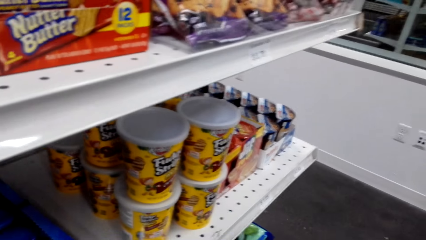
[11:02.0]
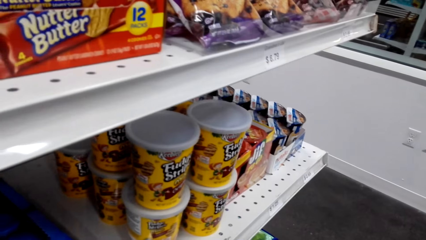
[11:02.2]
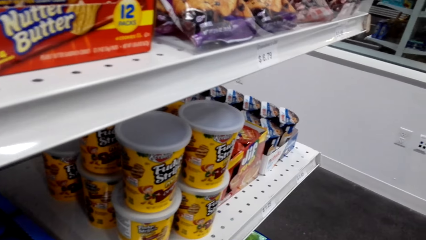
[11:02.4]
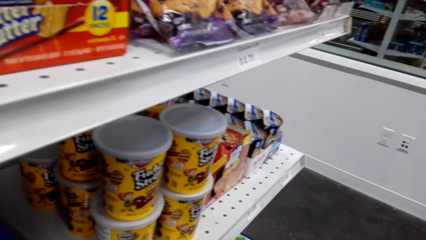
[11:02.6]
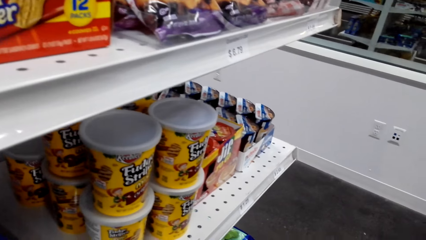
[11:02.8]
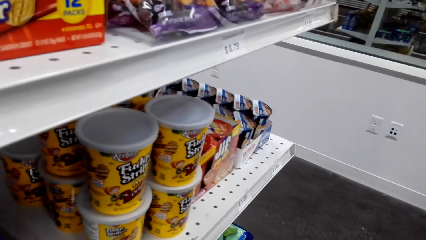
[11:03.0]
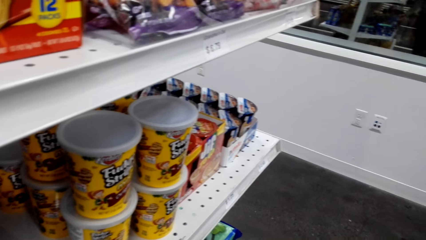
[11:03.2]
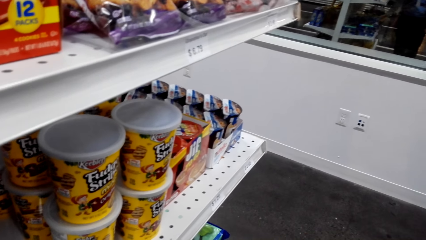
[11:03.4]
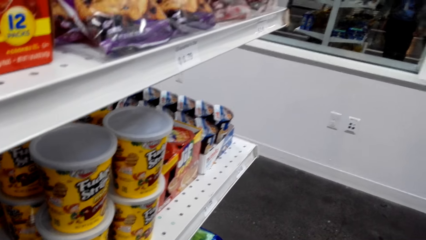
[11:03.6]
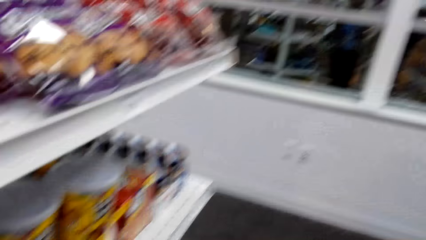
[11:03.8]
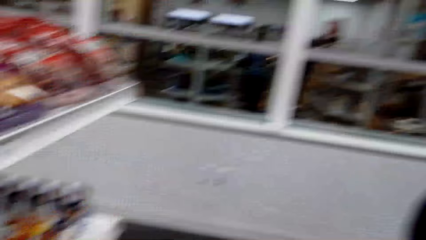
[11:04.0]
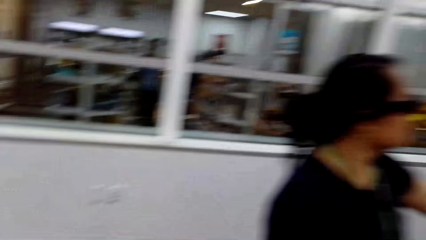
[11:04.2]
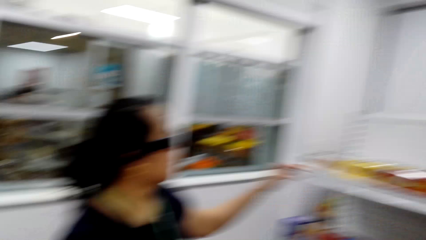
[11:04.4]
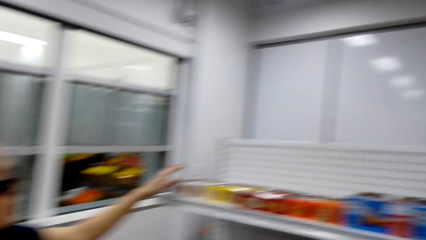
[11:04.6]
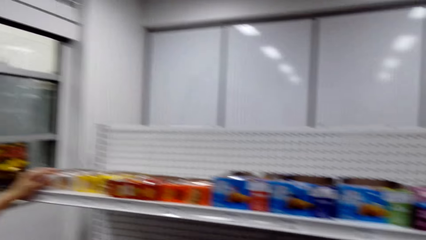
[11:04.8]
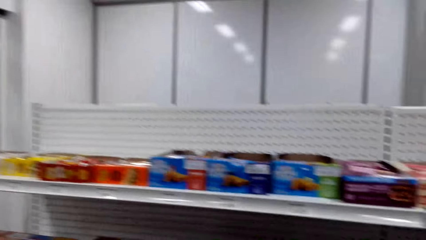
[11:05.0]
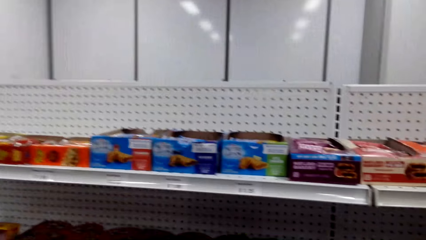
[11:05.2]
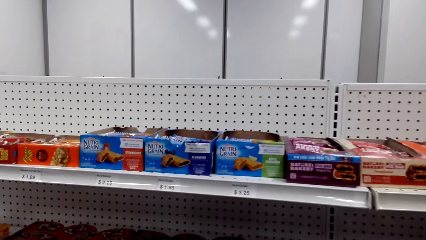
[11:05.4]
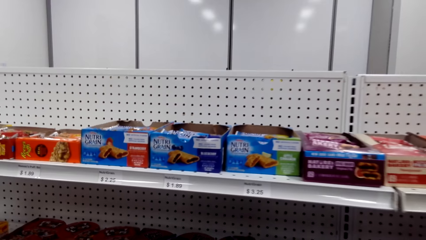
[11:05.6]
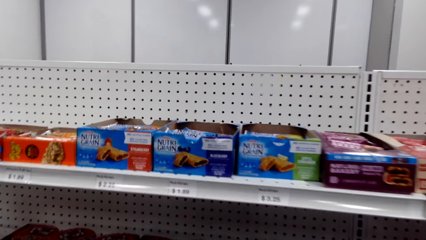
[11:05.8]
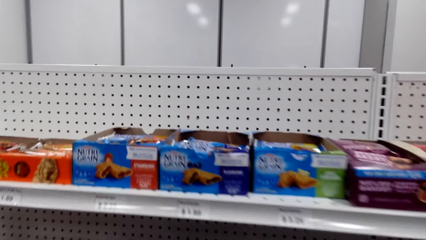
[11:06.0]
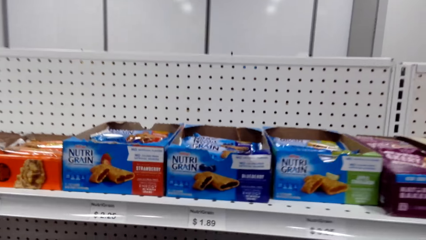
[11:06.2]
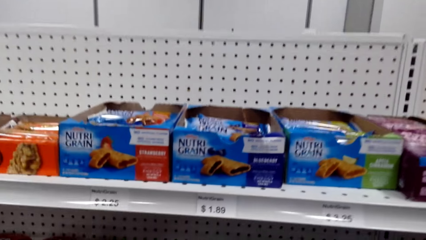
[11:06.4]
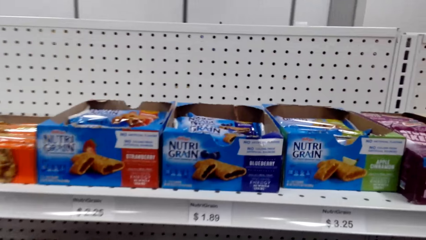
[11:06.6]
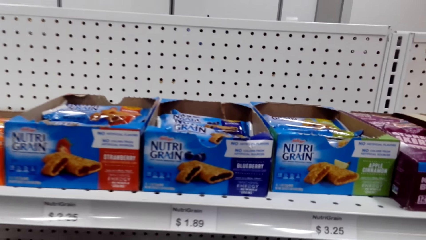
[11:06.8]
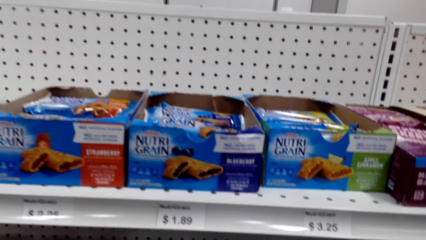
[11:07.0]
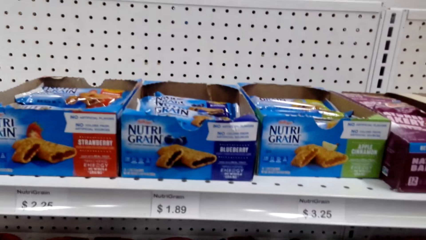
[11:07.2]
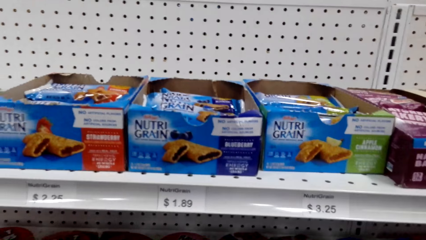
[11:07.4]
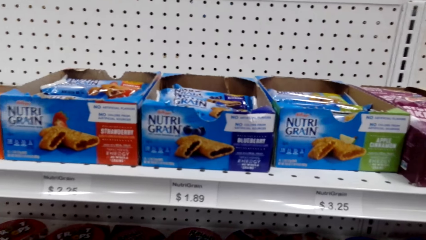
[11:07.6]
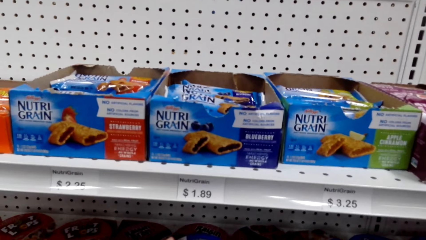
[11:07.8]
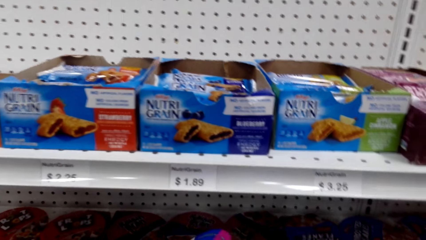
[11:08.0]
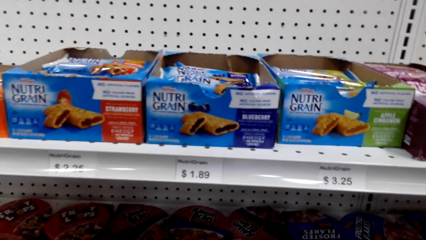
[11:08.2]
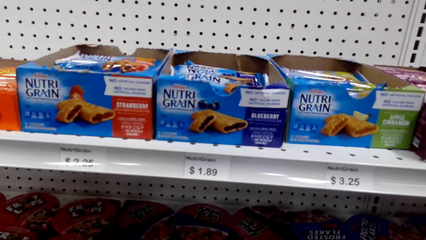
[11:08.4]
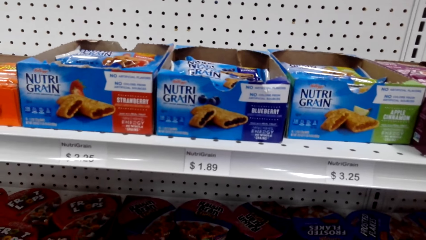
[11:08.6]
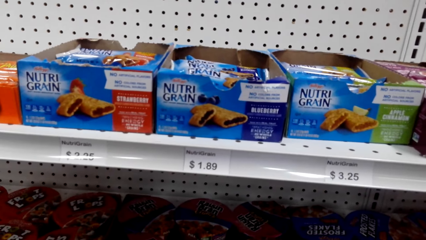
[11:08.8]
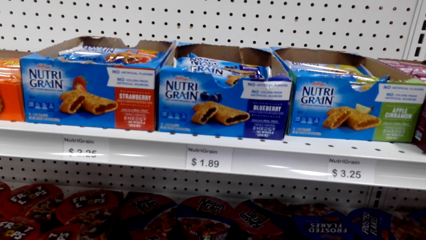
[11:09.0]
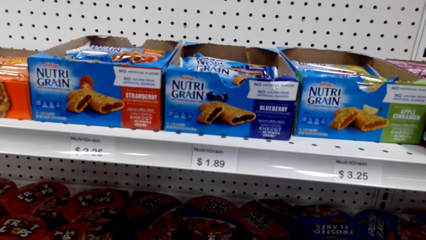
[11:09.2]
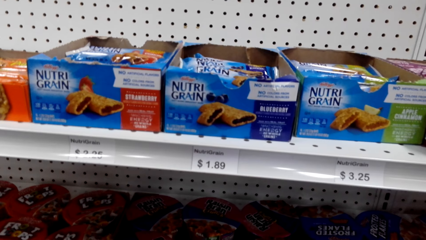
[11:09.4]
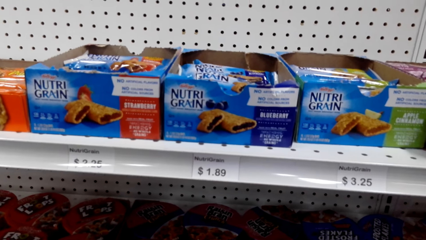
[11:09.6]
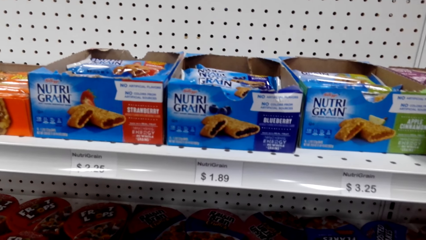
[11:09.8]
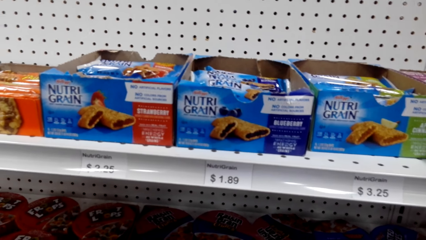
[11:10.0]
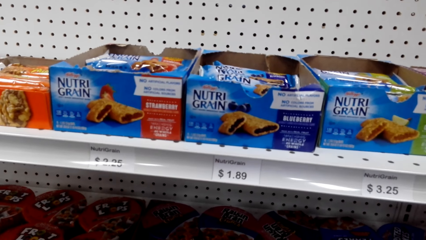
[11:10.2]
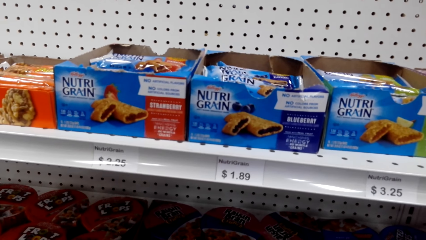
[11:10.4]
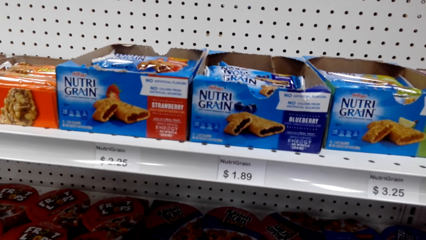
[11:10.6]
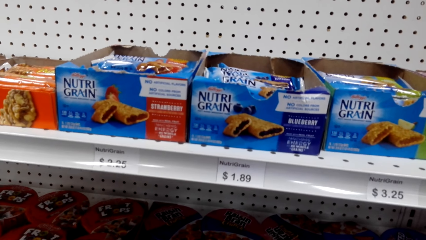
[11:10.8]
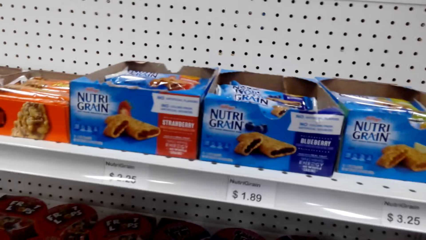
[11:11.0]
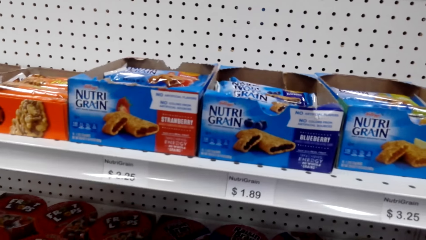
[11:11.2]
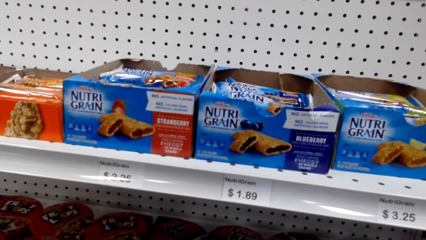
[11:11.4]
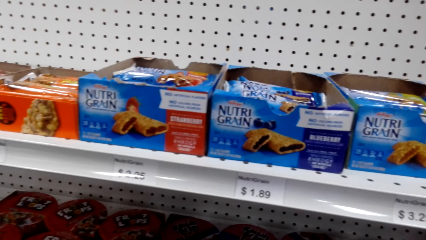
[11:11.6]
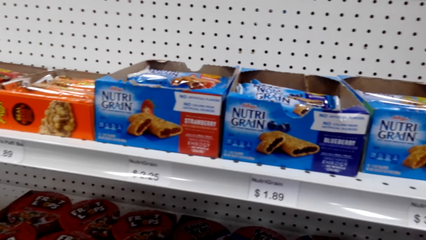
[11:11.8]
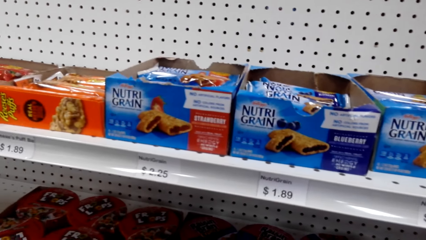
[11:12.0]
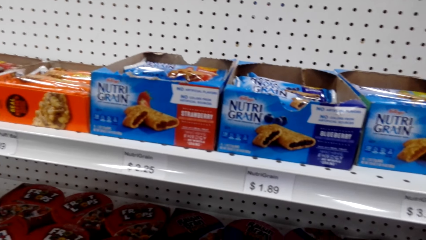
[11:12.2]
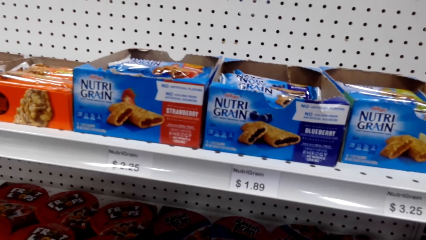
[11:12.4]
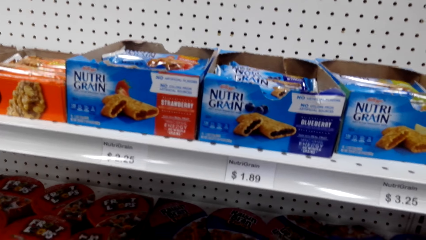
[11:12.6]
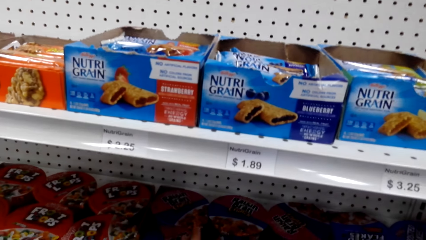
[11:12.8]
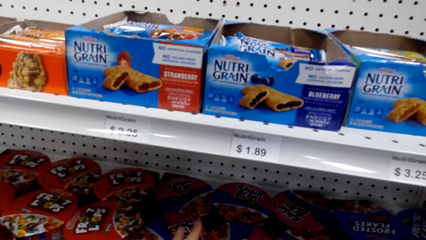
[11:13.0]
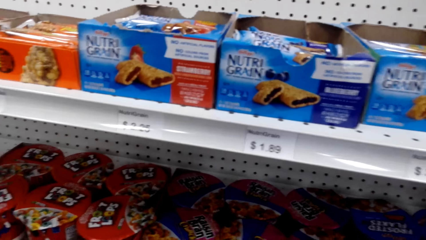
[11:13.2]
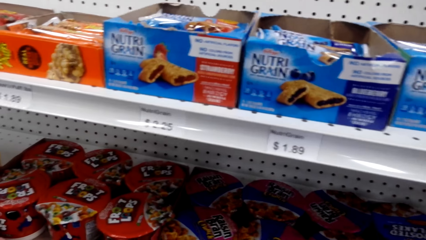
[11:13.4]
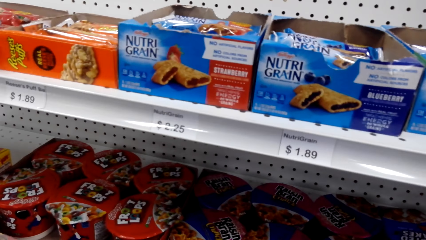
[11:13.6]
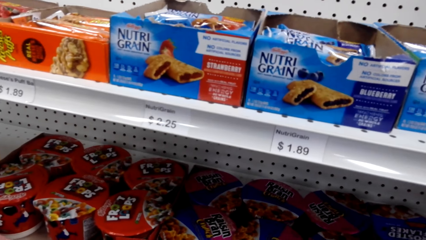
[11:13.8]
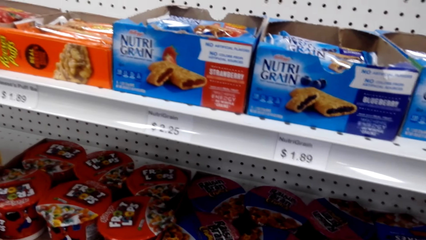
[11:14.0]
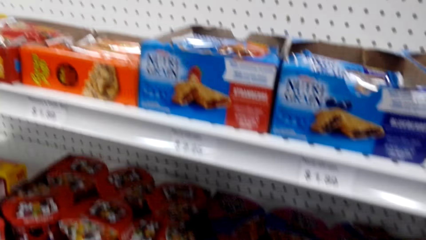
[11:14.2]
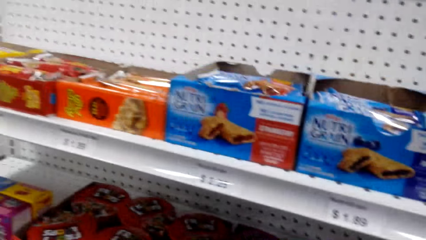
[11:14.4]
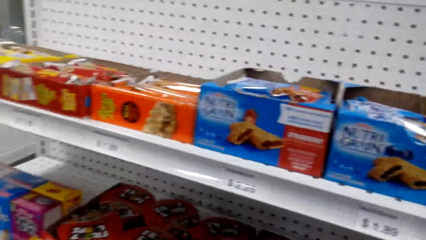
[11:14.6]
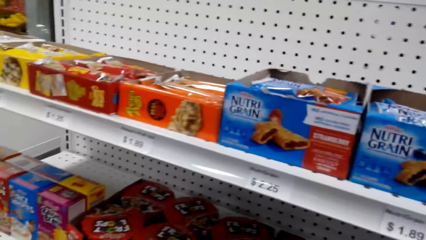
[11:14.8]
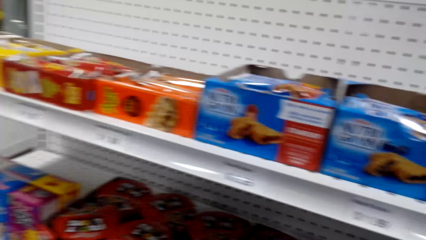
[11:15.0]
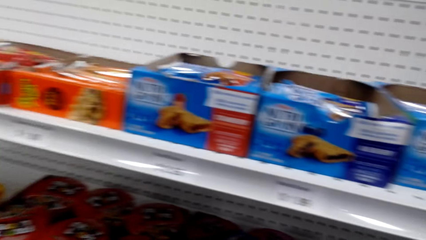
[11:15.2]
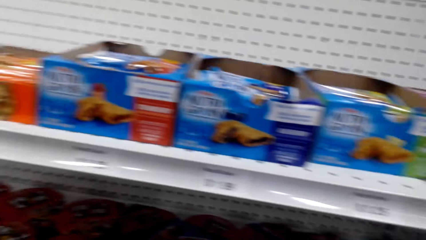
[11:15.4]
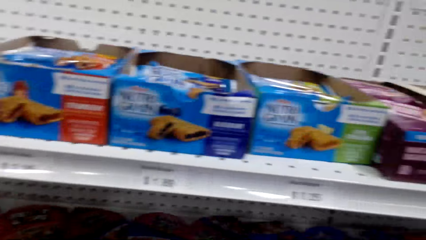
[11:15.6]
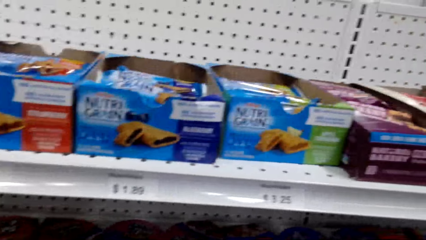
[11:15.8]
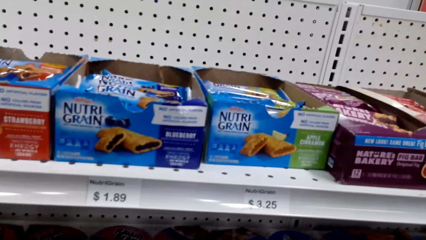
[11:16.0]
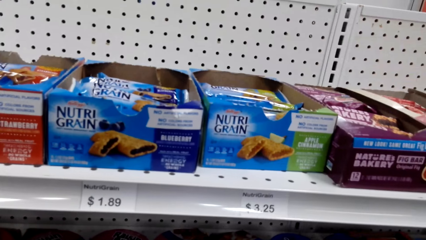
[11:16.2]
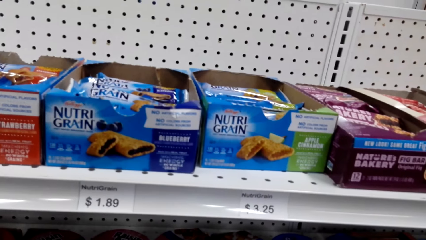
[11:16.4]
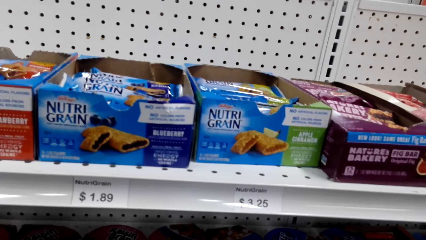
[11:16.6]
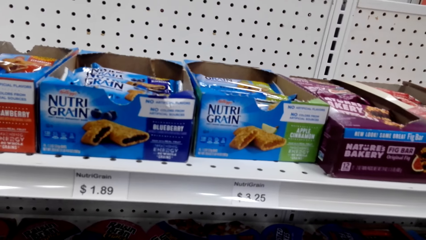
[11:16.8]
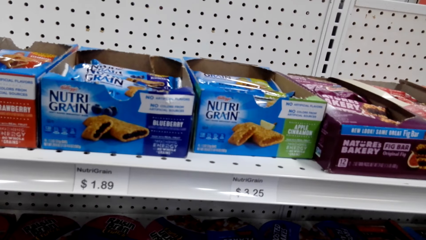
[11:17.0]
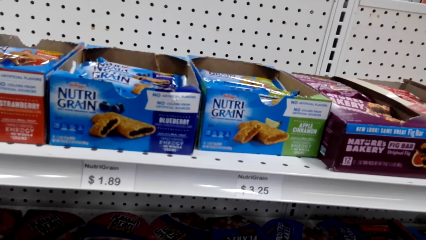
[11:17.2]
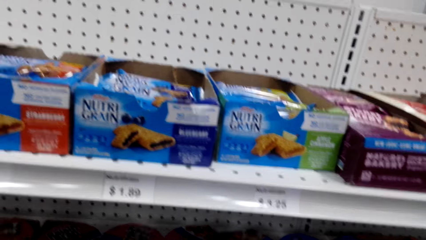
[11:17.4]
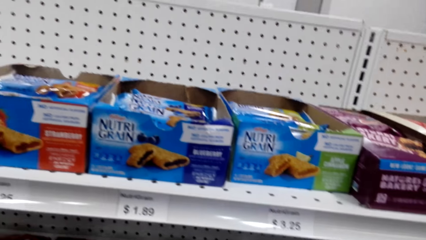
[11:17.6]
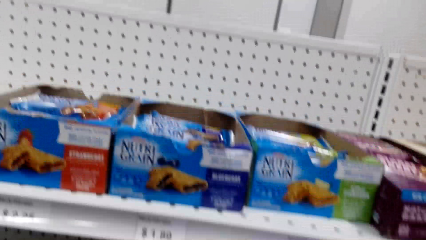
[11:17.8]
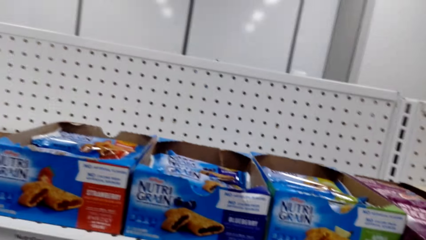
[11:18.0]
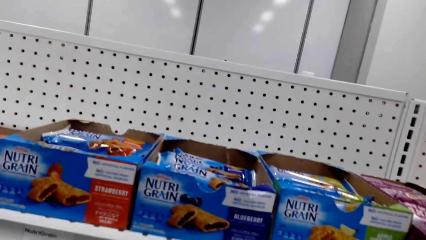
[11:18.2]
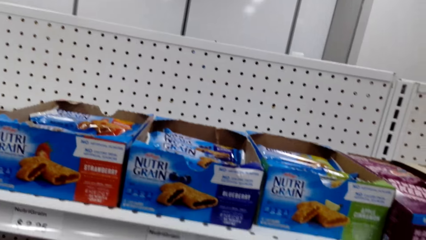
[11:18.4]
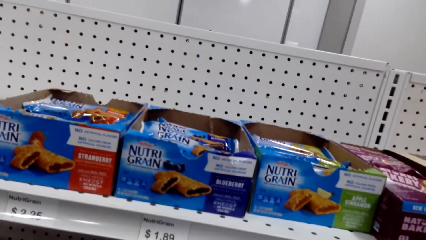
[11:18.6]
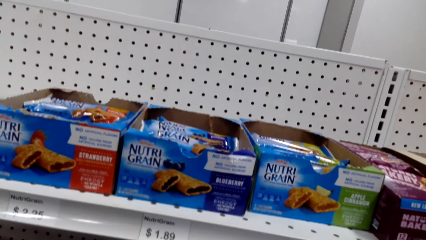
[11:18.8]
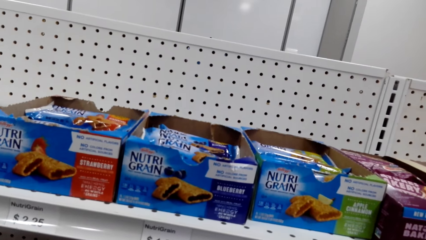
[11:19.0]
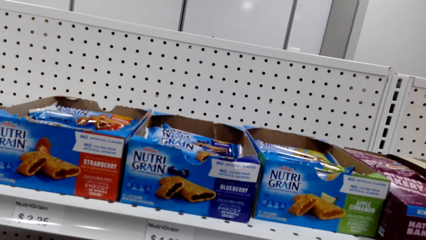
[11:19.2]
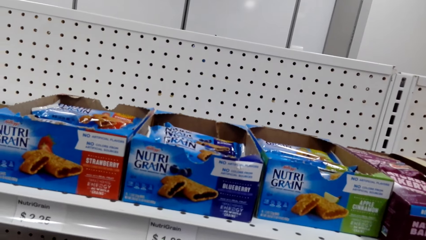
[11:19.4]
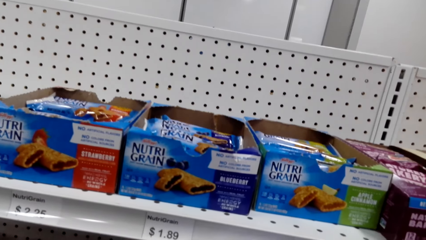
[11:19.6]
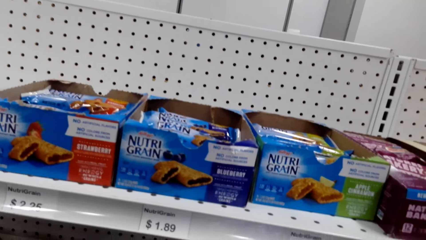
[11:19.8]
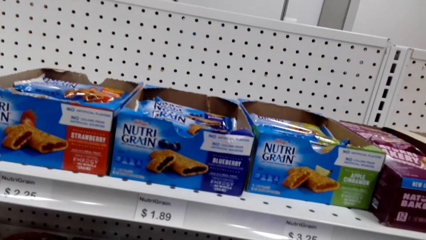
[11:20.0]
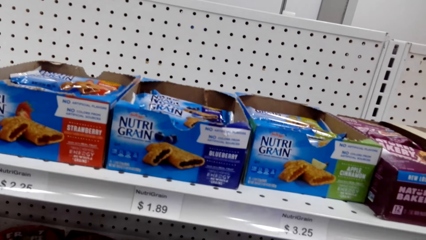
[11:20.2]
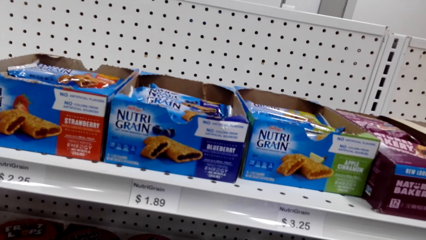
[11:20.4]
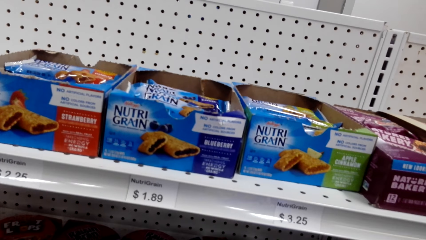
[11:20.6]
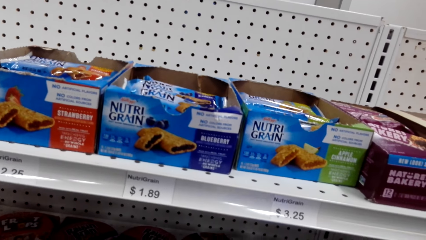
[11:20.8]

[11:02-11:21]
The camera wearer looks at the shelves. They look at the items on the shelves. They look at the Nutri grain.
